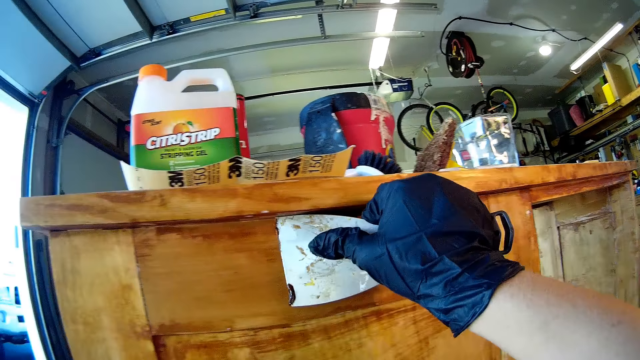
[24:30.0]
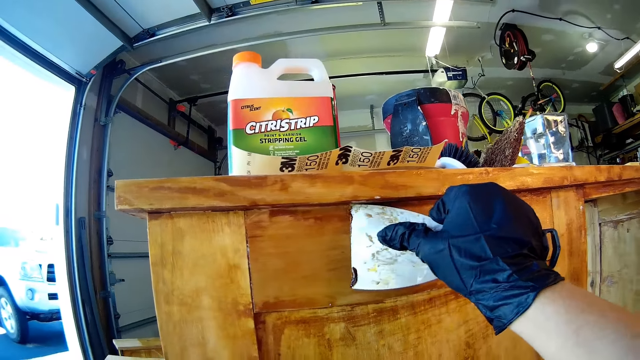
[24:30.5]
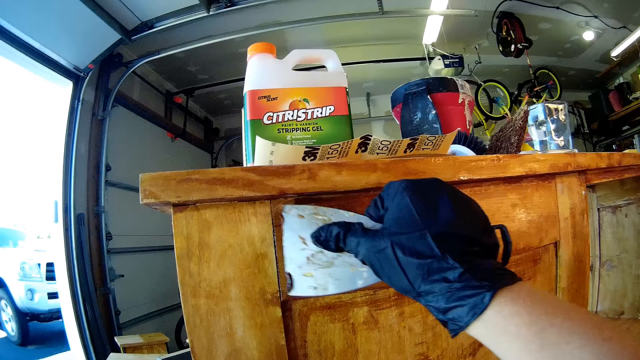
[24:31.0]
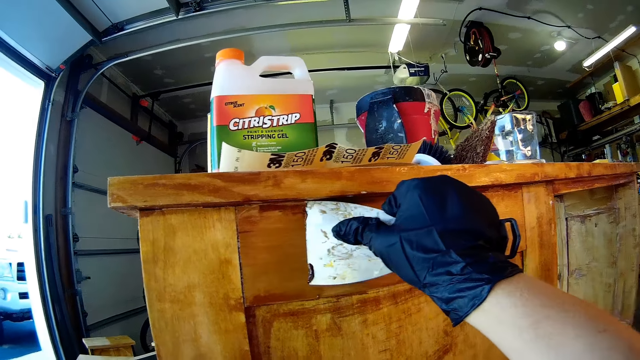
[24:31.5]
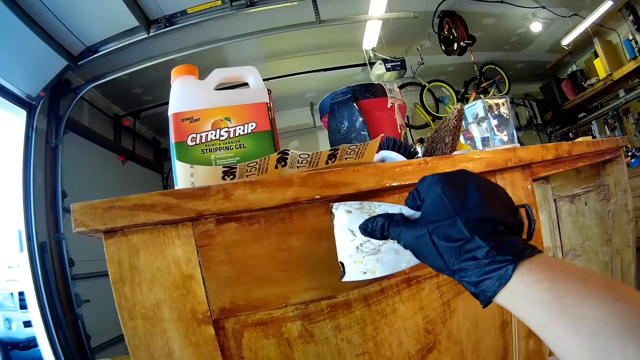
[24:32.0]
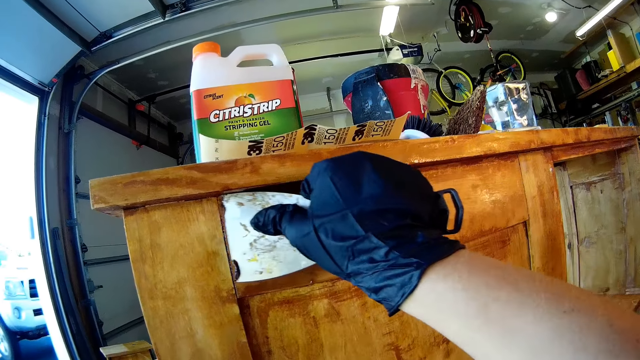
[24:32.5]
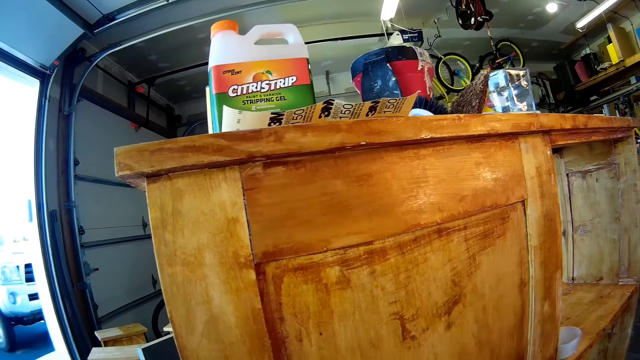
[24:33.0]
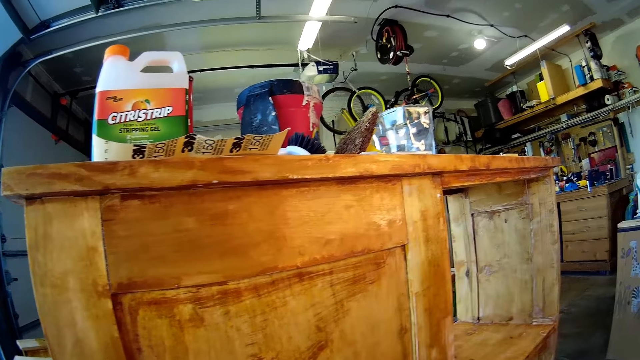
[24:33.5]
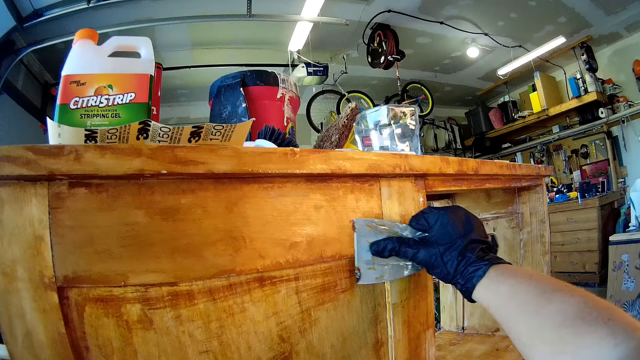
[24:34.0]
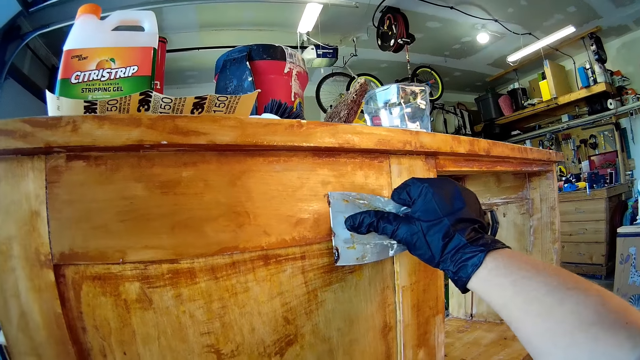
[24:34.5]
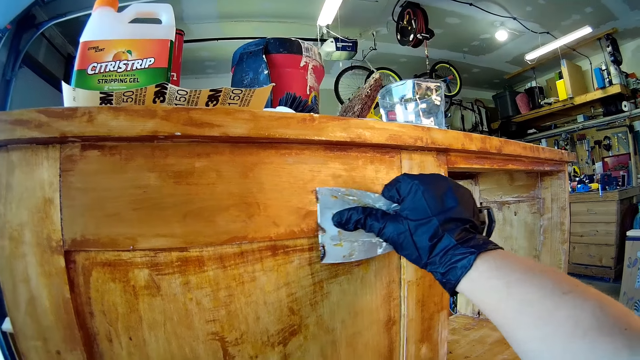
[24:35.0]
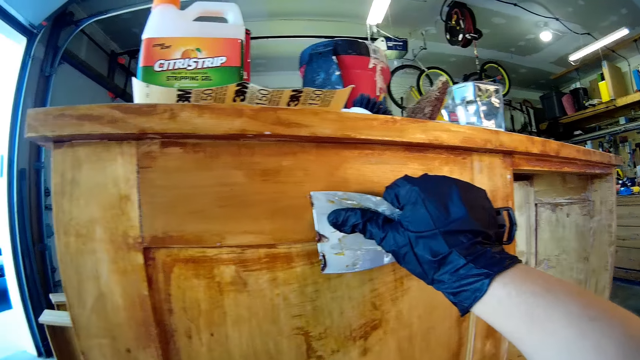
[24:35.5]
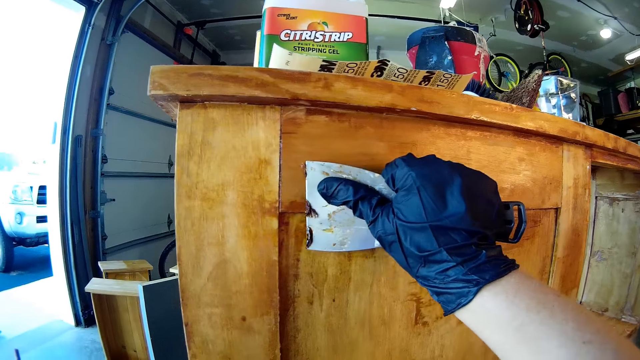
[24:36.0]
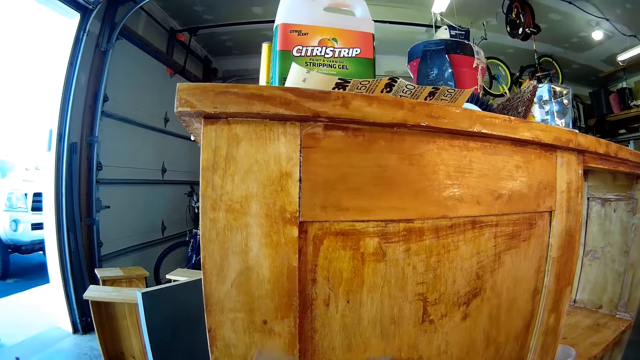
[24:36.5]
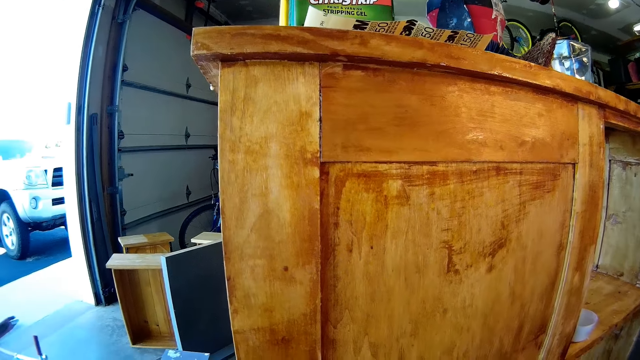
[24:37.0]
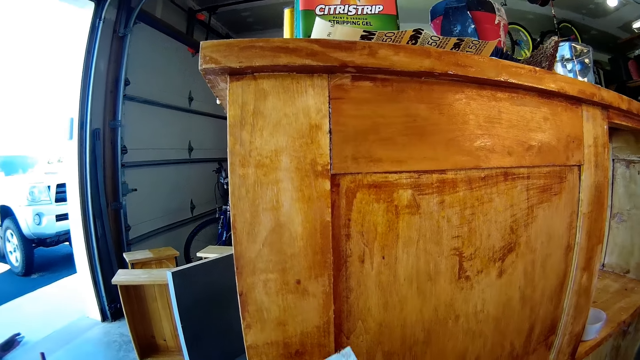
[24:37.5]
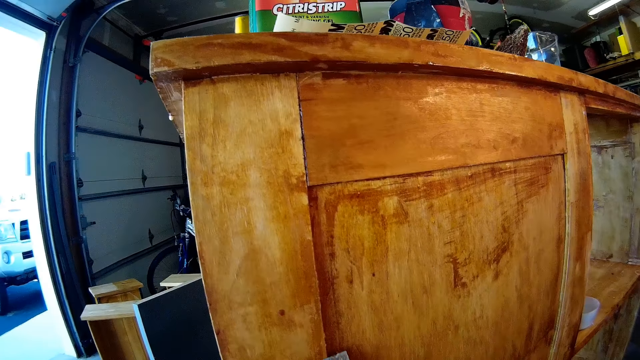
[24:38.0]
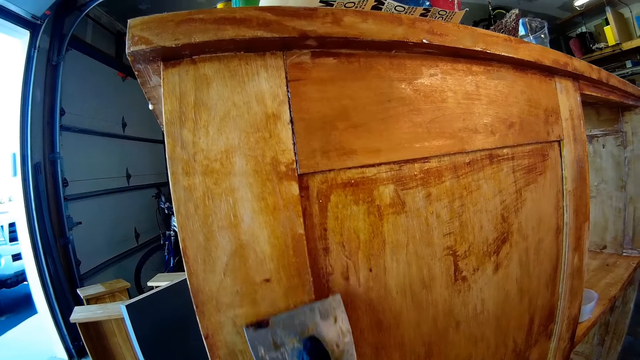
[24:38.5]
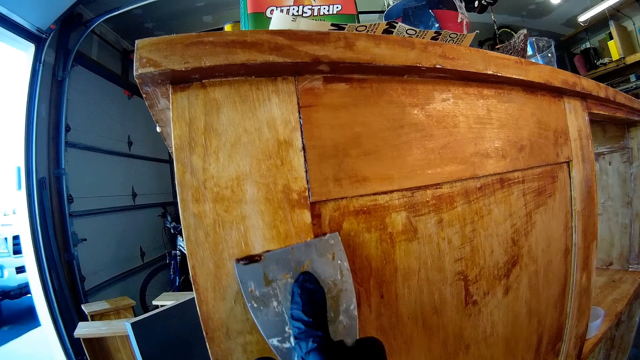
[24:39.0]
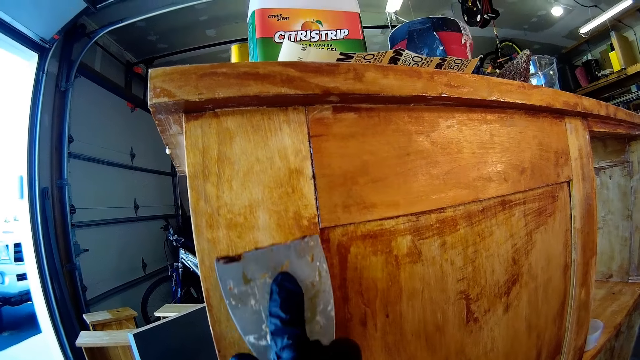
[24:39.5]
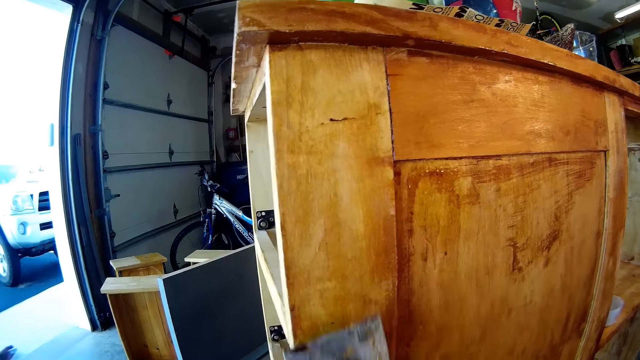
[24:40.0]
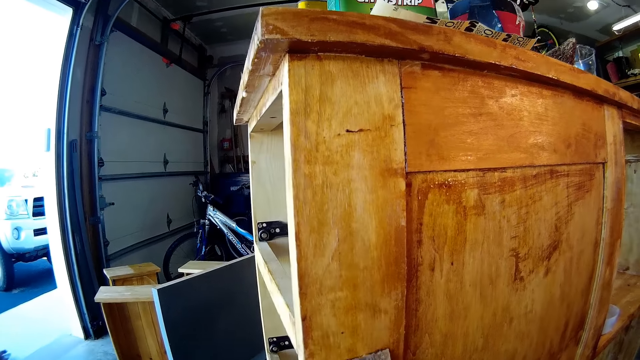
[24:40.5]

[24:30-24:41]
The camera wearer removes the hand from the cupboard. They scrub the cupboard with the scraper. They remove the hand from the cupboard again. They scrub the cupboard with the scraper again.

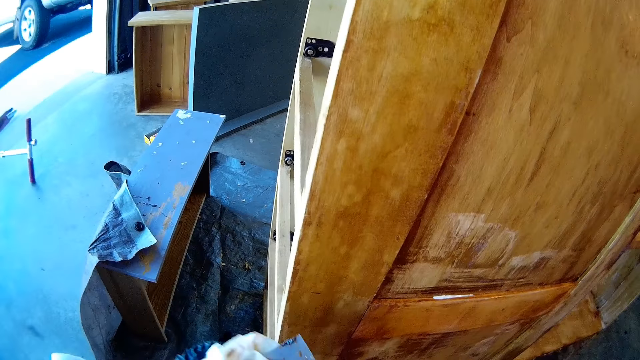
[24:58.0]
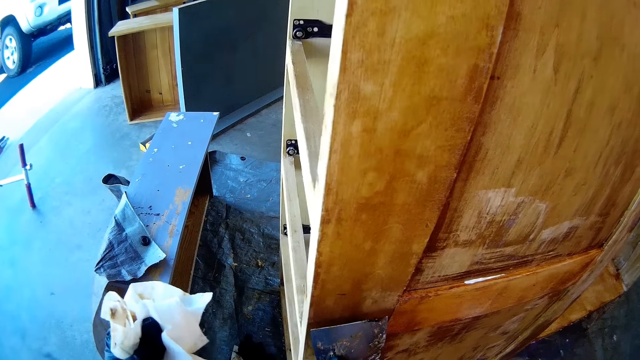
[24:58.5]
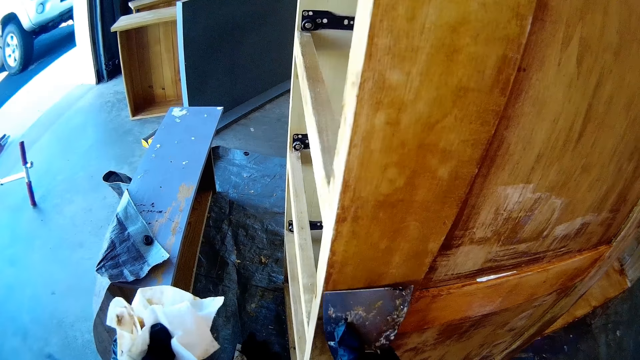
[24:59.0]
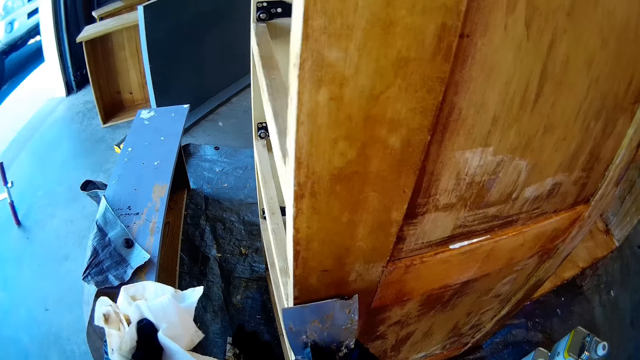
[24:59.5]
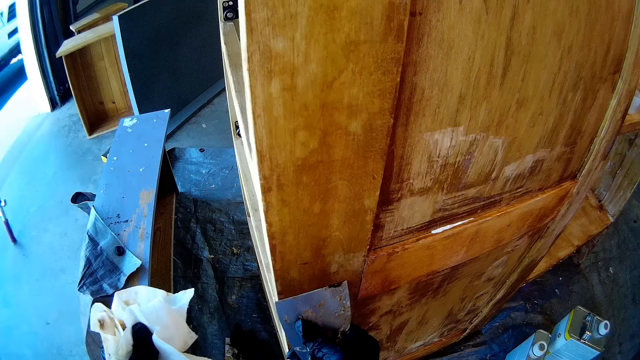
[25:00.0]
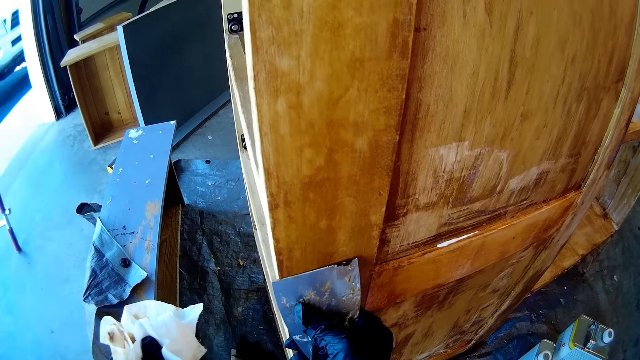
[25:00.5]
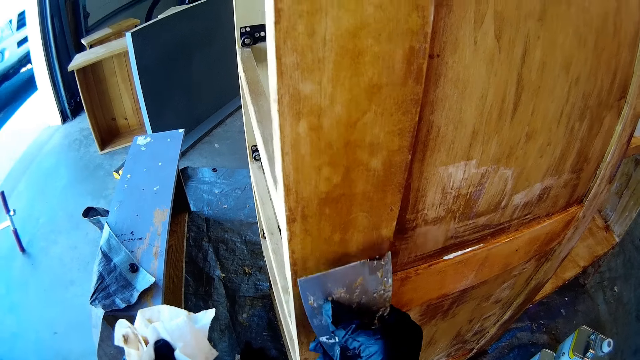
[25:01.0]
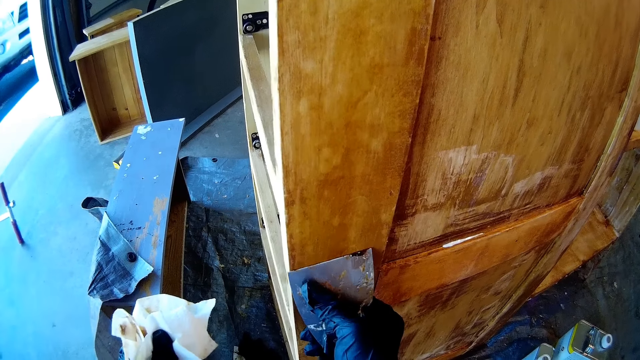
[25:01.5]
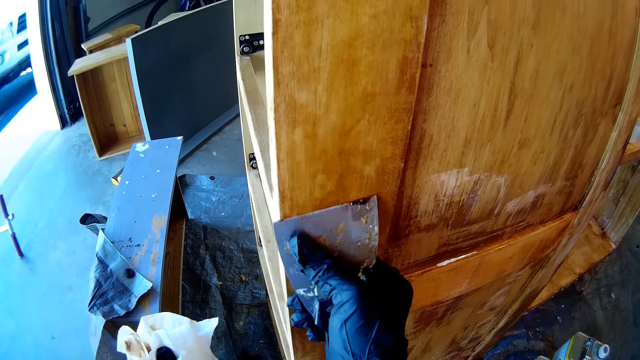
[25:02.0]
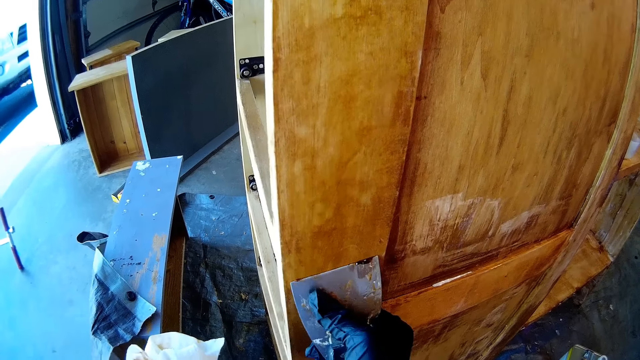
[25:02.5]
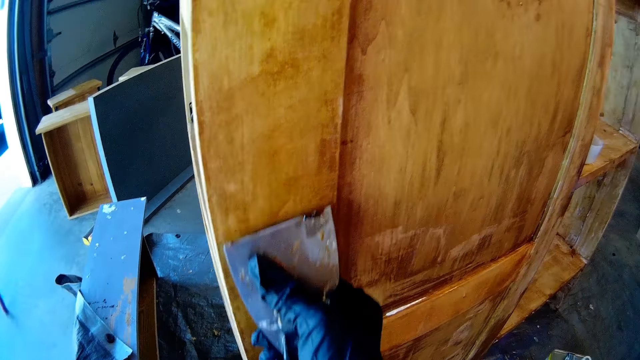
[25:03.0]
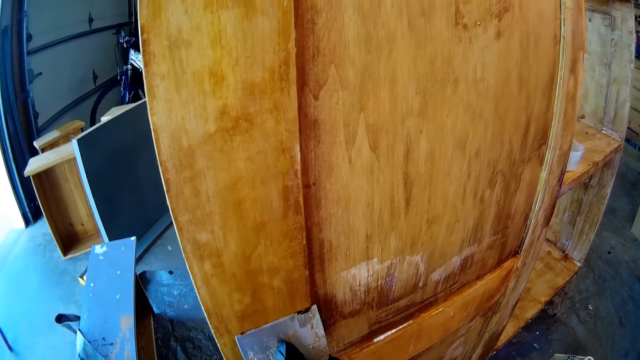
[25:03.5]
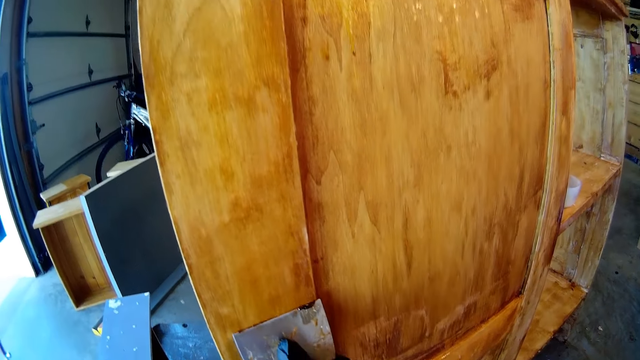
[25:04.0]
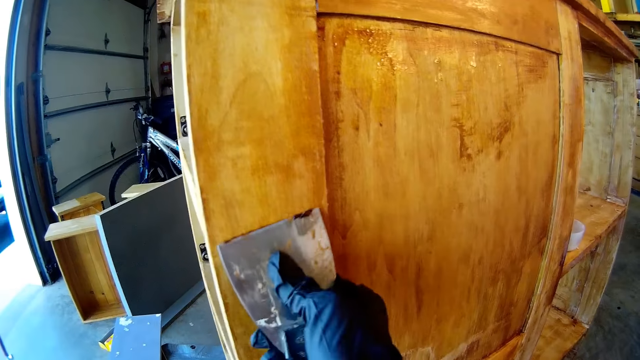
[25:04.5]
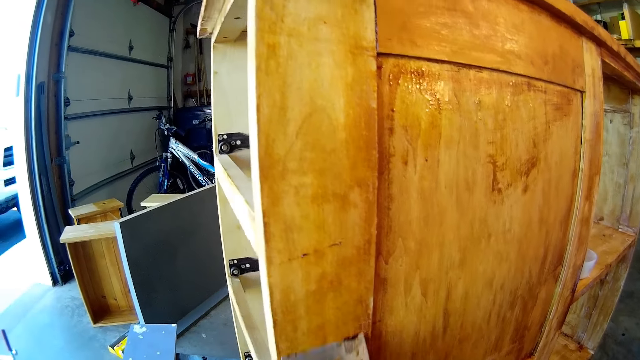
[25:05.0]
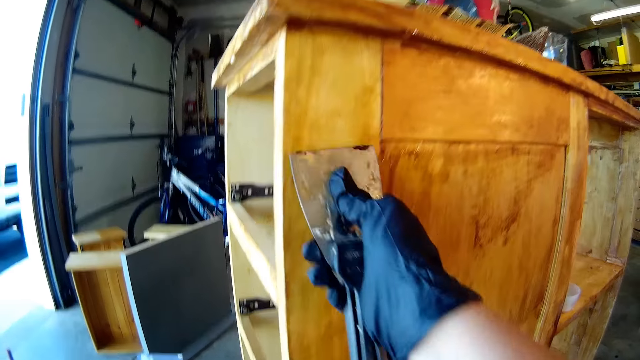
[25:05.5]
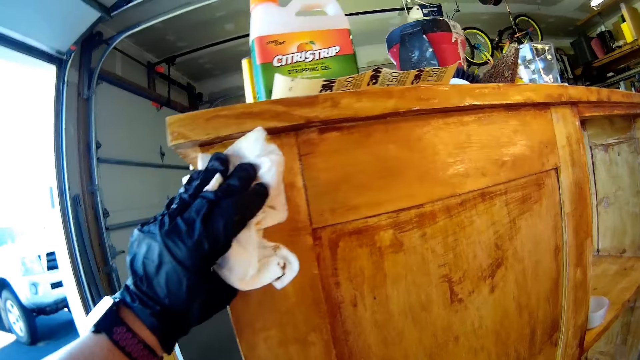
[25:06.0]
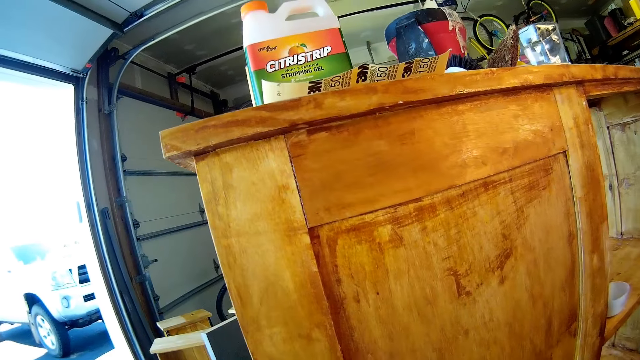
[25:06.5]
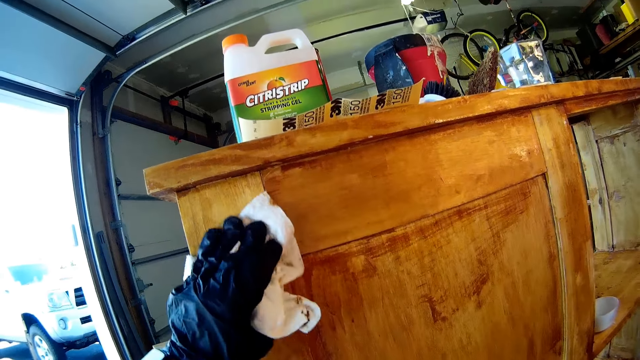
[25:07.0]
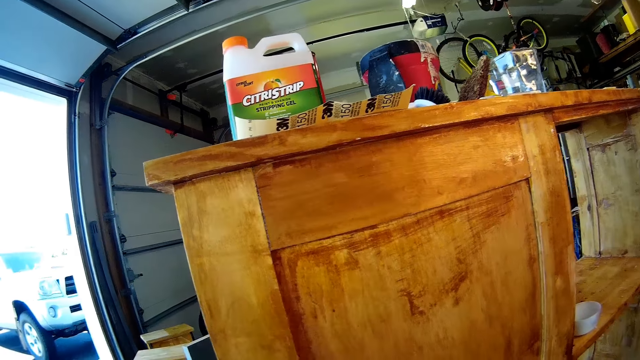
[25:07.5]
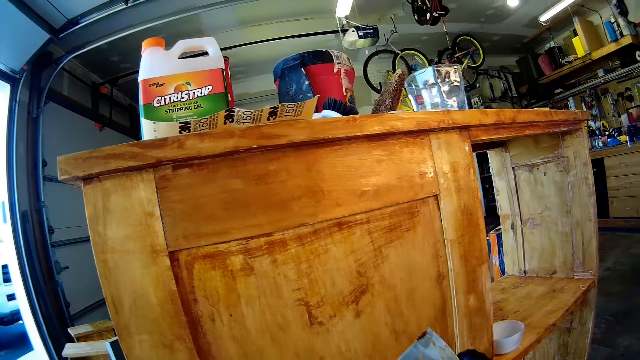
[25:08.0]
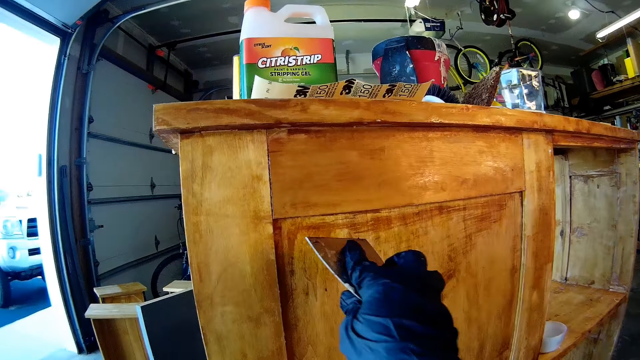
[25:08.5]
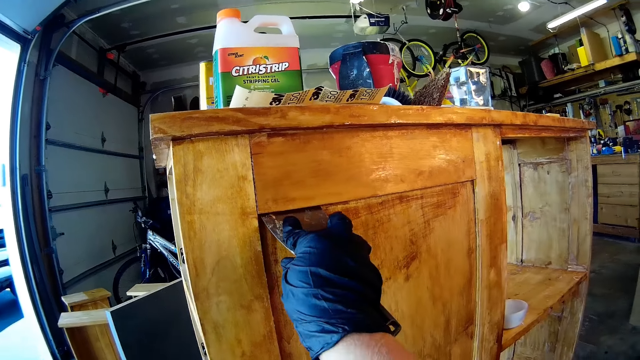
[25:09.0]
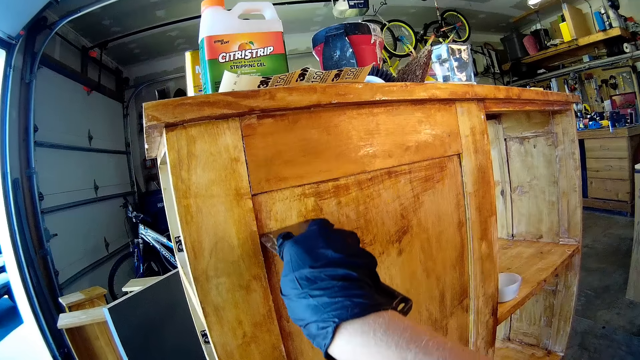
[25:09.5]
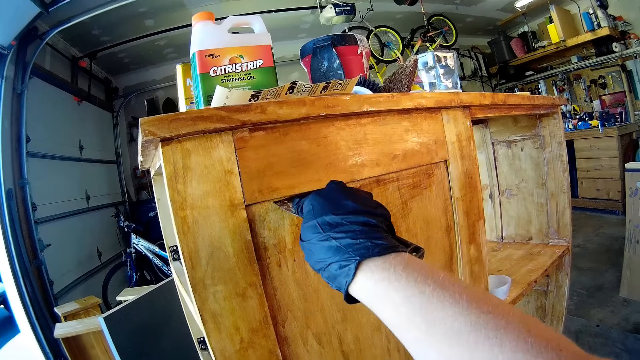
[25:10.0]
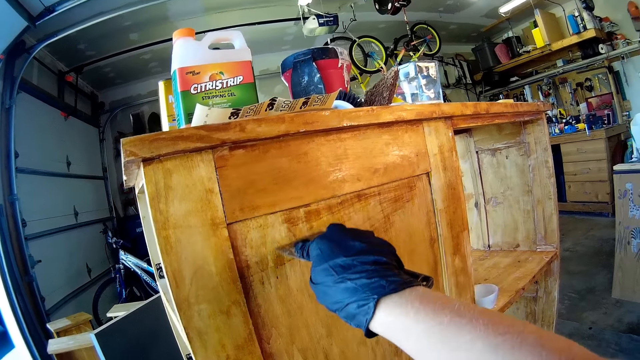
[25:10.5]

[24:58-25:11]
The camera wearer wipes the scraper on the serviette. They scrape off paint with a paint scraper. They scrub the cupboard with the scraper. They wipe the wooden stand with the serviette. They scrub the cupboard with the scraper. They scrape off paint with the paint scraper.
